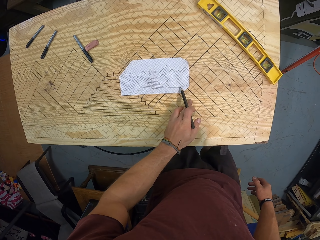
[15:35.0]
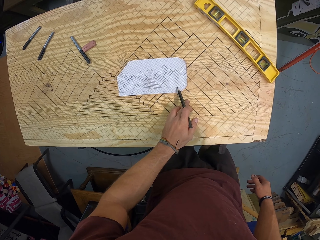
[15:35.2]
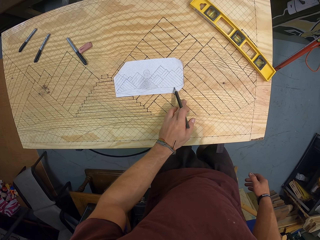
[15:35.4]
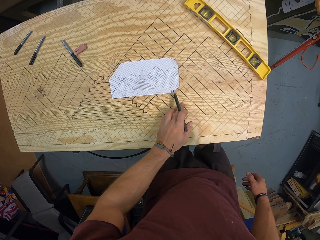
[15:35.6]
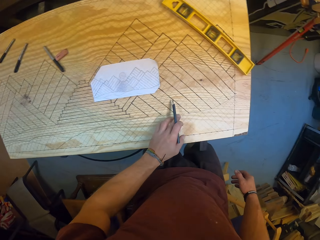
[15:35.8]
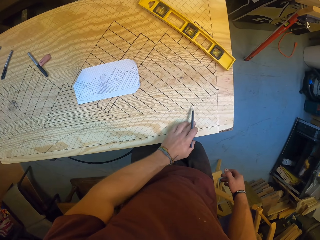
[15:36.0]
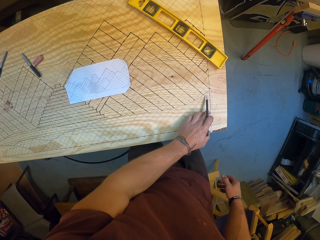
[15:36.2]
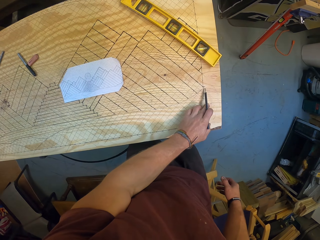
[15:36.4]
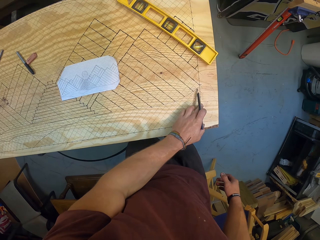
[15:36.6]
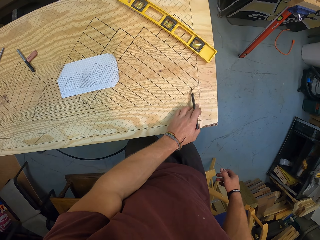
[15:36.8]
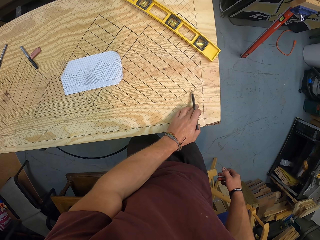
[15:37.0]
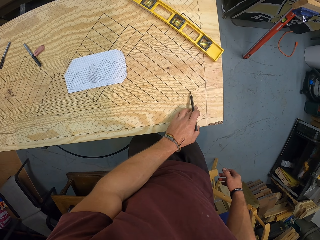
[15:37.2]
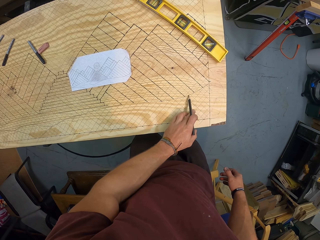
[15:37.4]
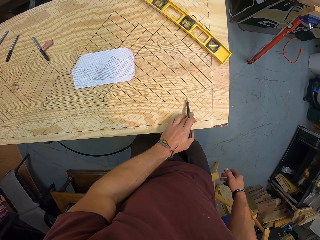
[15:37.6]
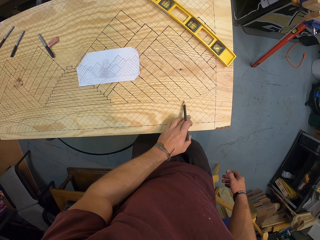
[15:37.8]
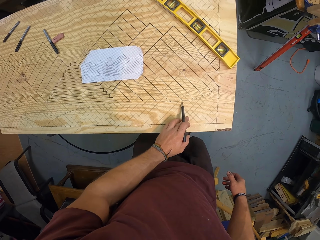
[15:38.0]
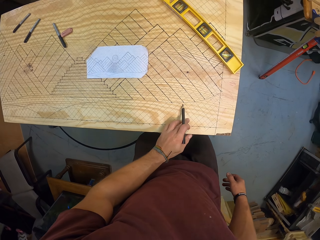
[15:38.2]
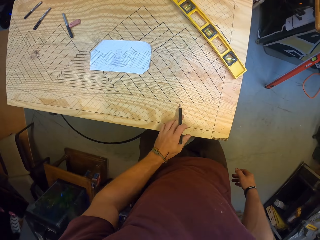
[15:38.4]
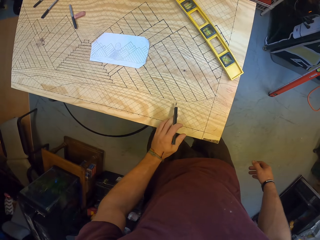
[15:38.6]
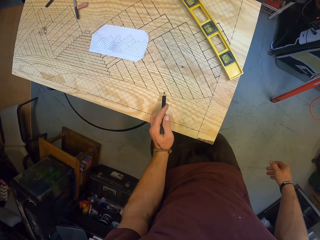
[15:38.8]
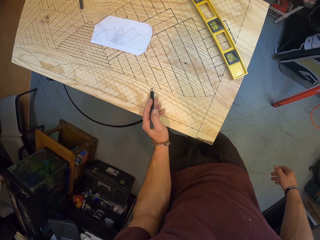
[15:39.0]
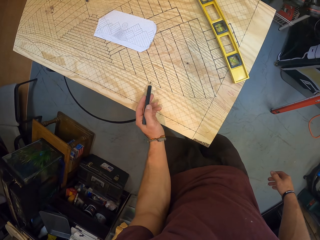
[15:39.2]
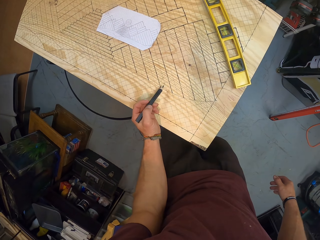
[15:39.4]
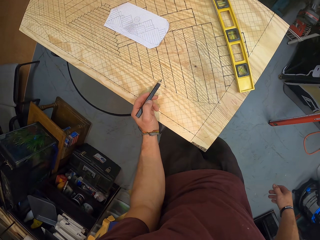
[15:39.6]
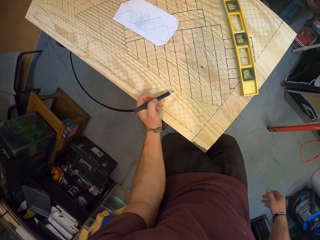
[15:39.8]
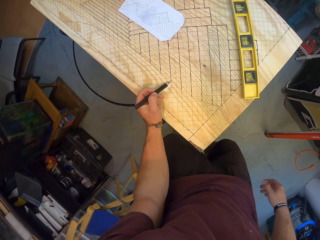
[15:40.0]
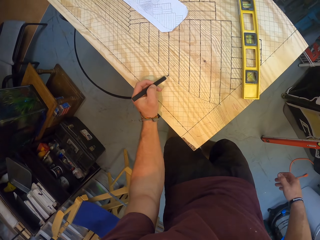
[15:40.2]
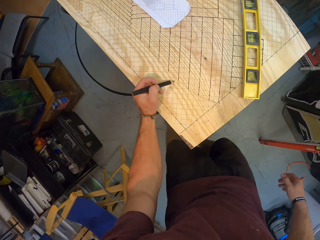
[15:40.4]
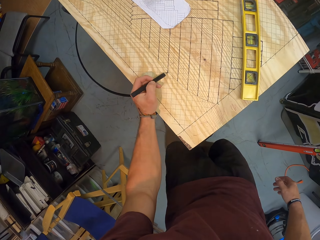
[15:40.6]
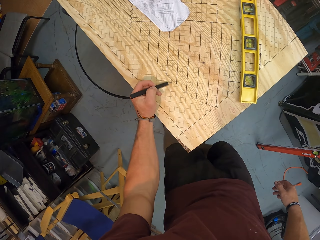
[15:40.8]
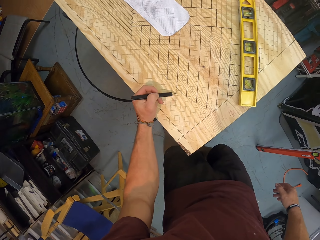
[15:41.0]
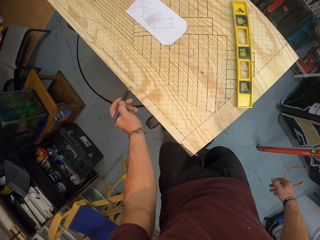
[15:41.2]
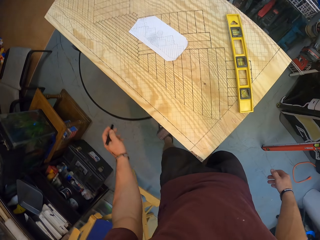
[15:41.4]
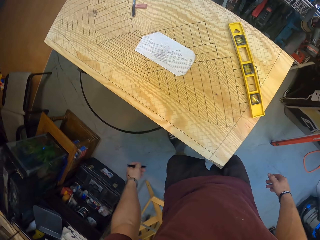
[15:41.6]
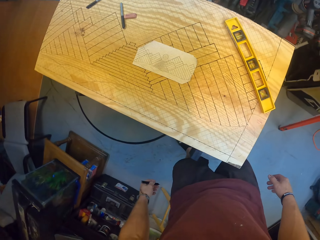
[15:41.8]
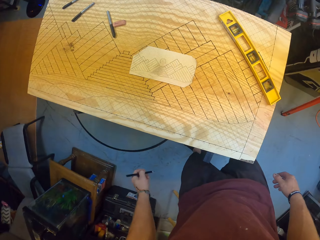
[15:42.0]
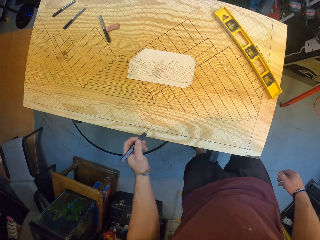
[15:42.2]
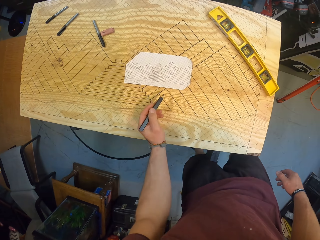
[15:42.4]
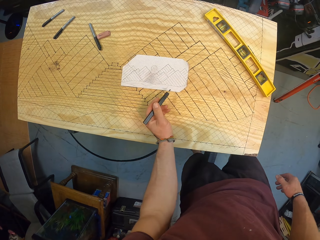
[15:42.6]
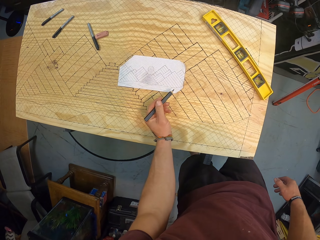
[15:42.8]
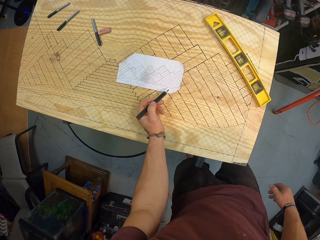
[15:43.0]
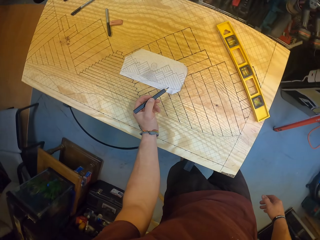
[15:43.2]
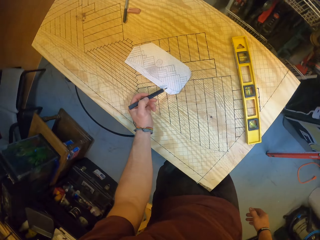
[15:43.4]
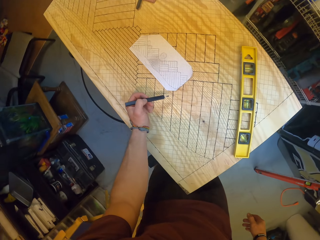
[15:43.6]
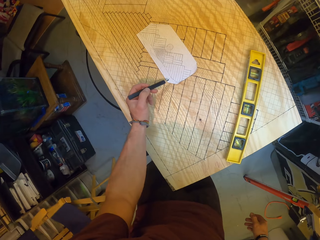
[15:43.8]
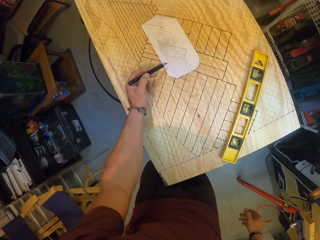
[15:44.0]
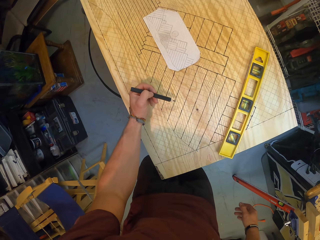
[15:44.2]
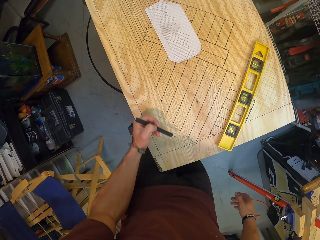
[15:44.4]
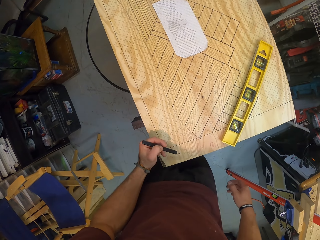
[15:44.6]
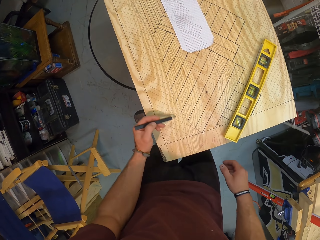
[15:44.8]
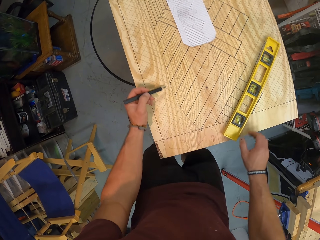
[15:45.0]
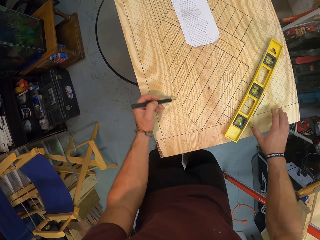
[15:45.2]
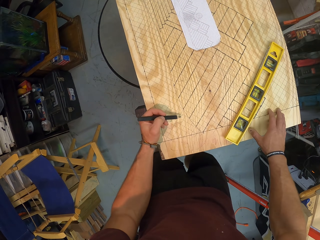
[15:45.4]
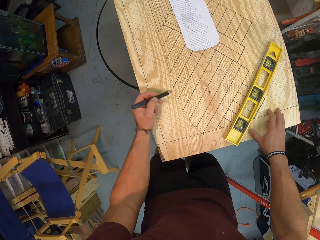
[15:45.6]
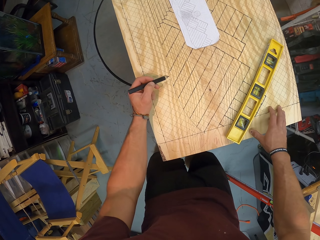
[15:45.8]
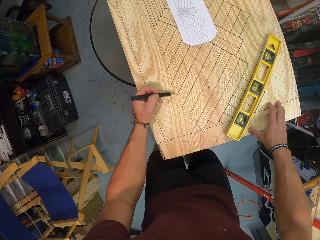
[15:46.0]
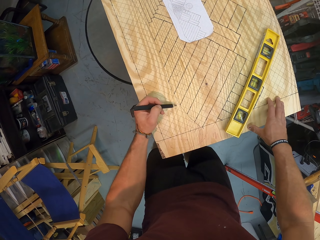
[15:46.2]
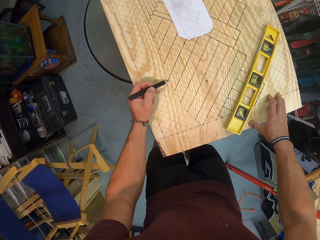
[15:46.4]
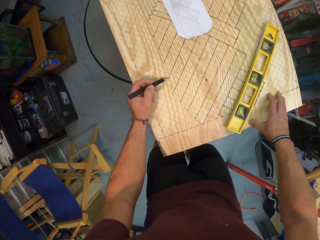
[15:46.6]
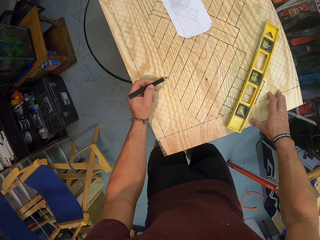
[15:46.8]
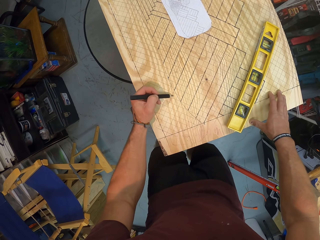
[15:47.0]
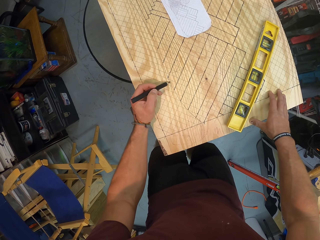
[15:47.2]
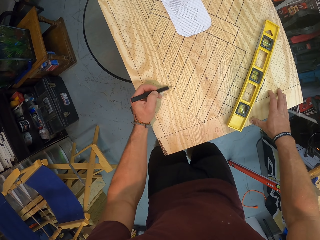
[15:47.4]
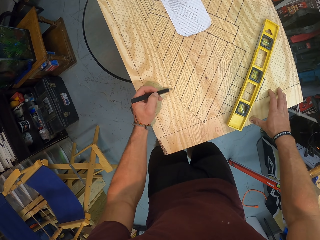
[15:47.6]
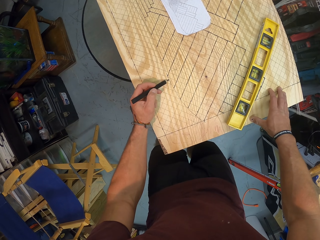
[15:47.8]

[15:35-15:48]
The camera wearer moves a finger on the board. He draws the design on the wood with the pencil in his left hand. He hovers the pen on the paper. He places his right hand on the wood.

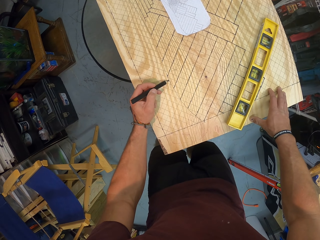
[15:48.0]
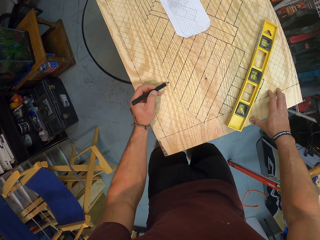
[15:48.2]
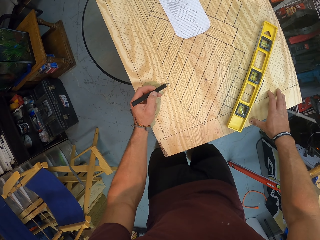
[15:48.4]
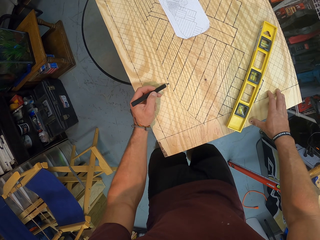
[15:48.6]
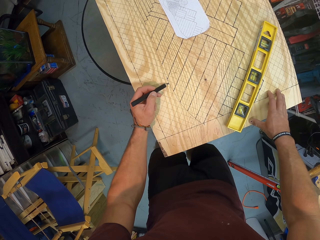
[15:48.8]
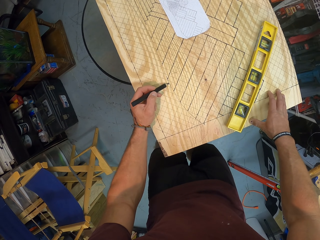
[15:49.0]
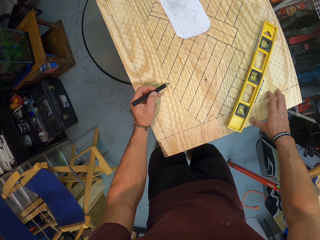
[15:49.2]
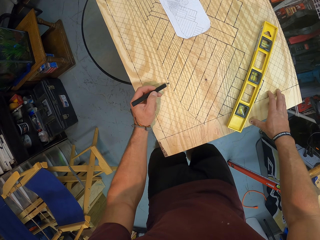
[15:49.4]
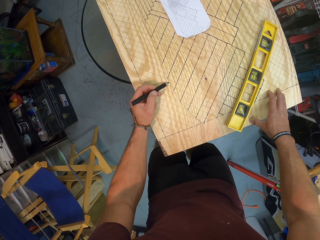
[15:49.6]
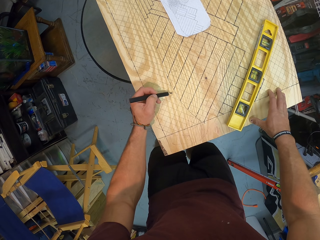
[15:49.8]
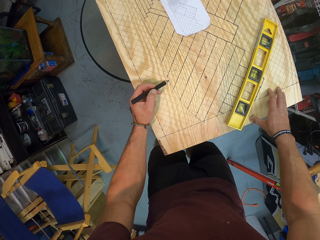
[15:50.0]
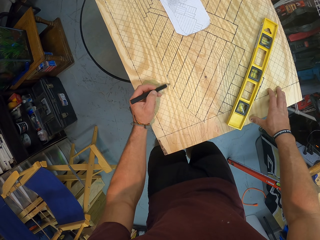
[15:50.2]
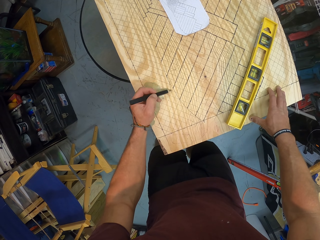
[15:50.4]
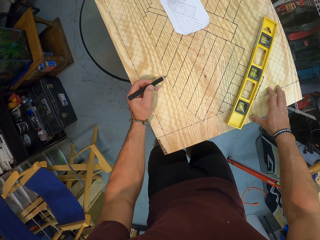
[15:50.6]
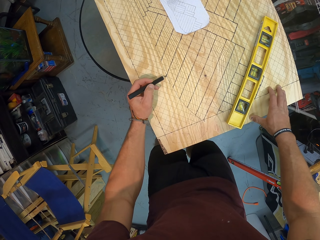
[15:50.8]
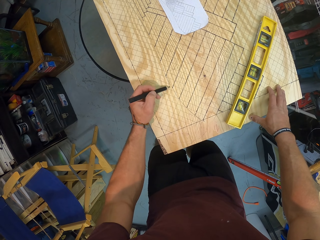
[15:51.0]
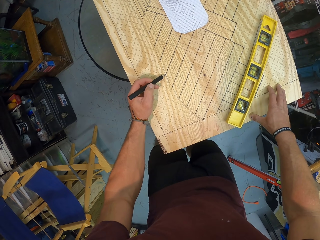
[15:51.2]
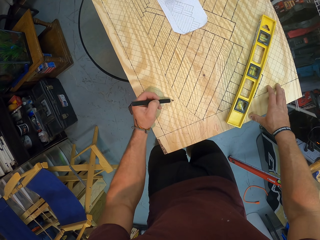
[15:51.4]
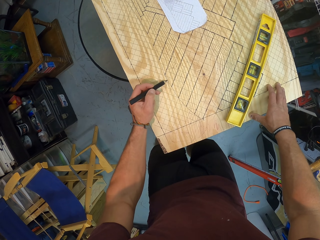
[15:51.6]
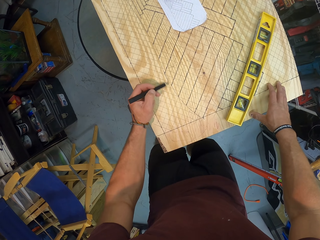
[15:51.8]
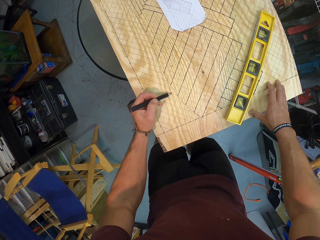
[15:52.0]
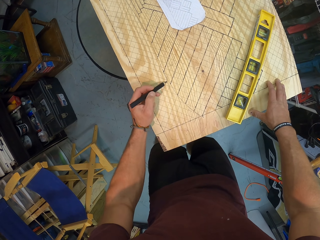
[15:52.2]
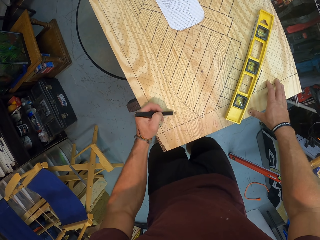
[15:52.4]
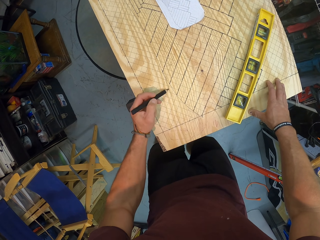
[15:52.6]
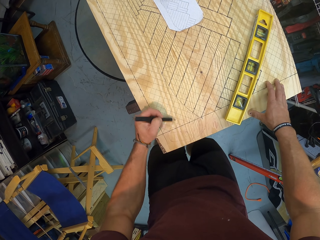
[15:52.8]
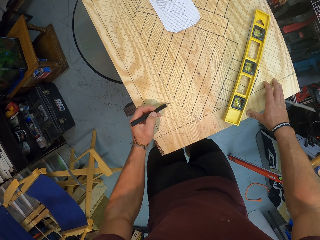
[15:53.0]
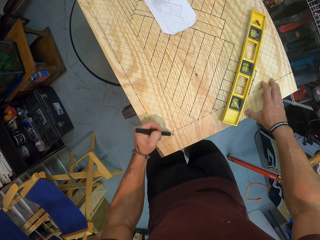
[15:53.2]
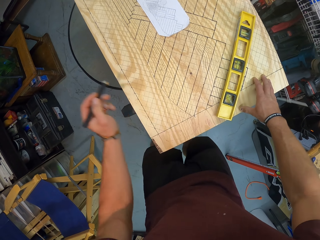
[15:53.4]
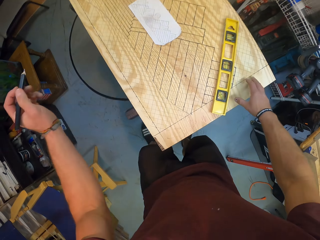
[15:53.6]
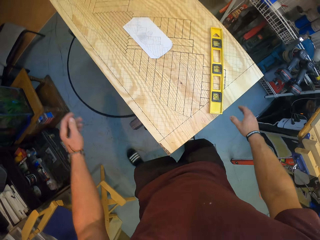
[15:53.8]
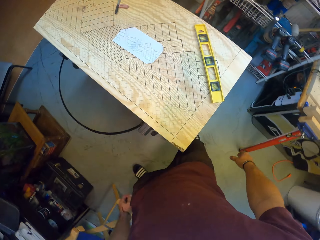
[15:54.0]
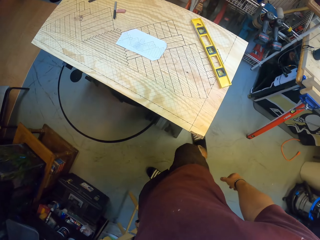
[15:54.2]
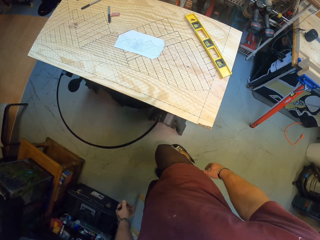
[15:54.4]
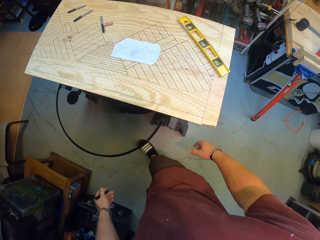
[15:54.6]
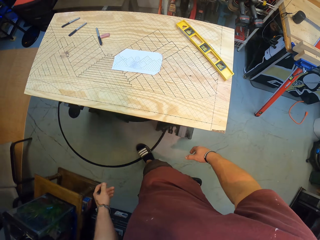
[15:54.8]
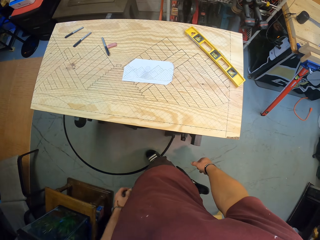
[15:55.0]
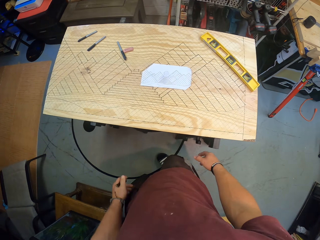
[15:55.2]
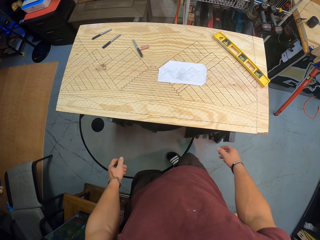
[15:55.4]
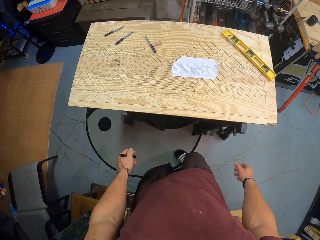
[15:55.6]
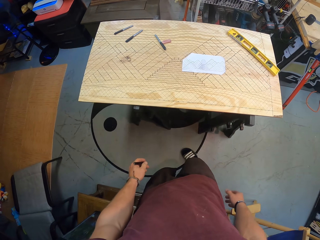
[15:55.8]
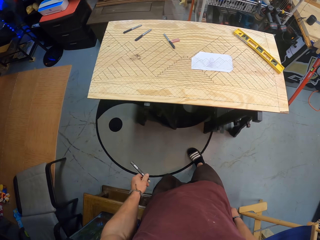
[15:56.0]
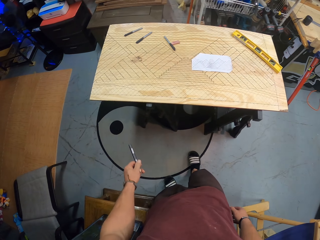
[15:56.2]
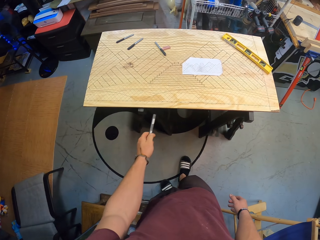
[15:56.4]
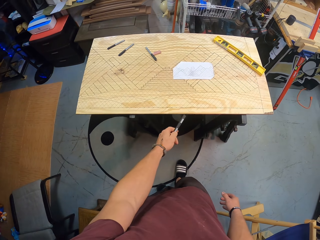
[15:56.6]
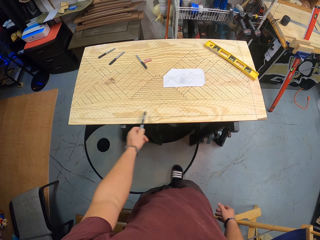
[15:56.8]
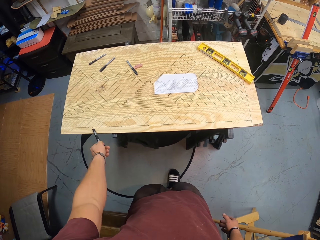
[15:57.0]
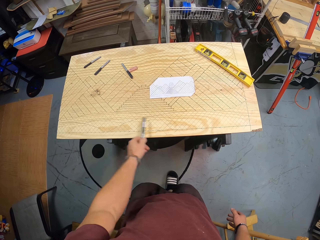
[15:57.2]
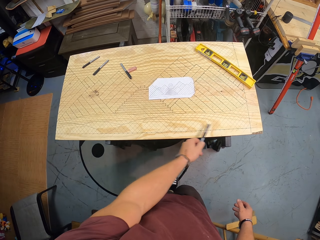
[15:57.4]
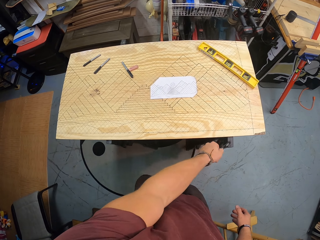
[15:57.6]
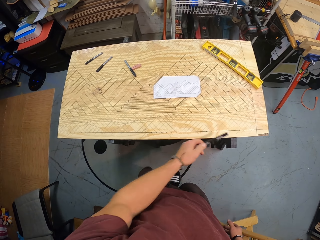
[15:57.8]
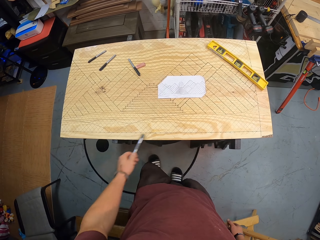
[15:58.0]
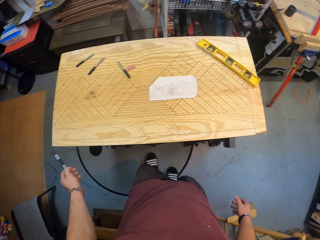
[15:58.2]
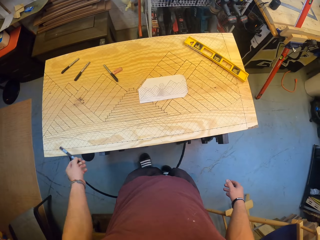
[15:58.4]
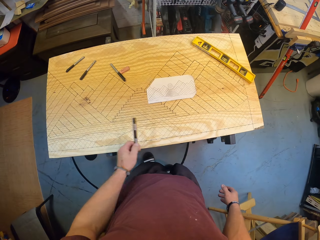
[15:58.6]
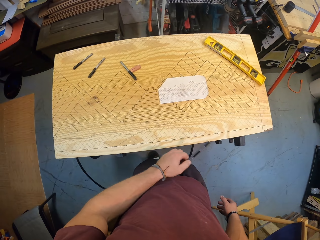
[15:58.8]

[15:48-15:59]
The camera wearer draws on the board. They pause to draw. They draw on the board. They walk beside the board.
